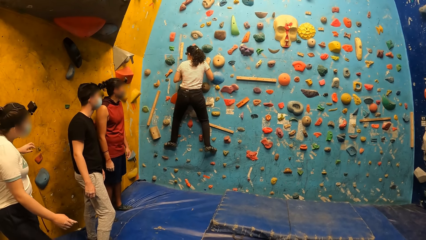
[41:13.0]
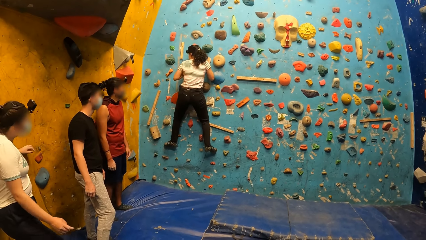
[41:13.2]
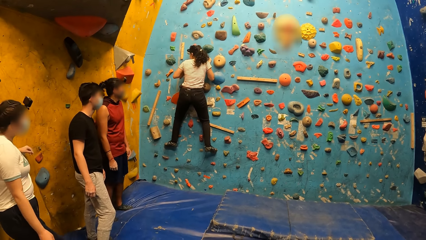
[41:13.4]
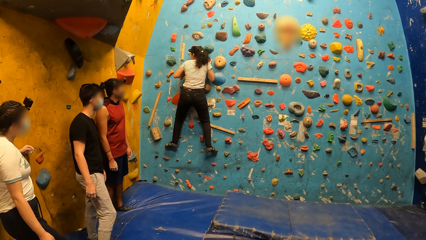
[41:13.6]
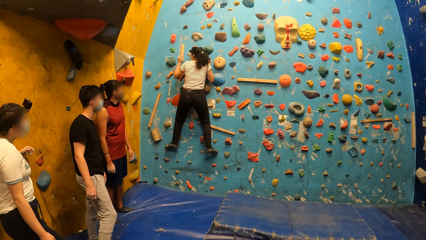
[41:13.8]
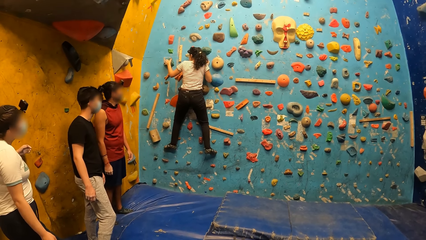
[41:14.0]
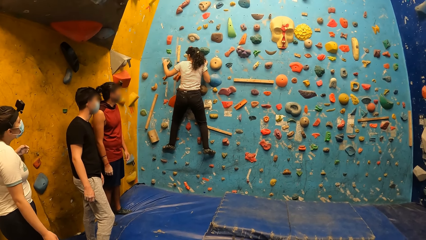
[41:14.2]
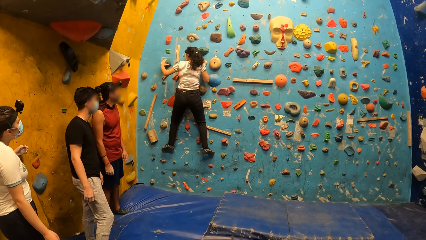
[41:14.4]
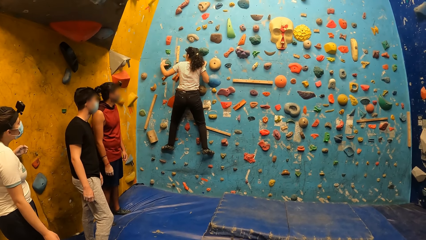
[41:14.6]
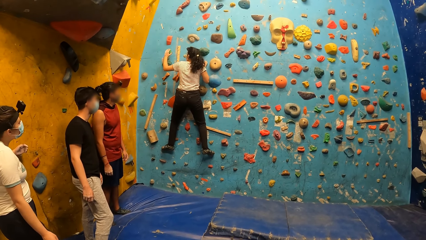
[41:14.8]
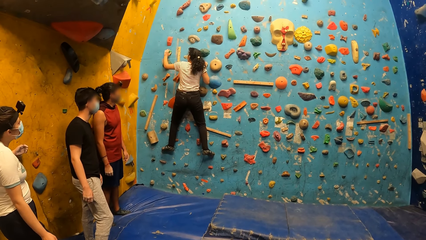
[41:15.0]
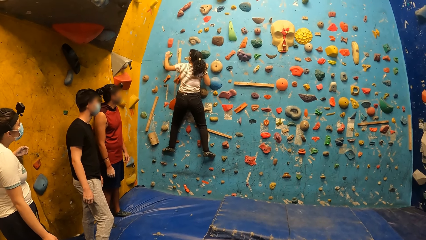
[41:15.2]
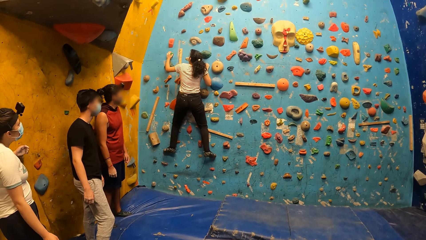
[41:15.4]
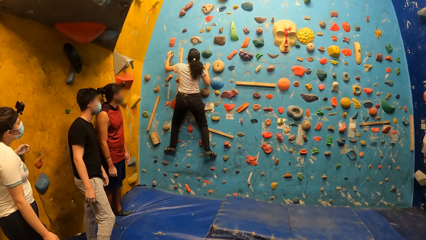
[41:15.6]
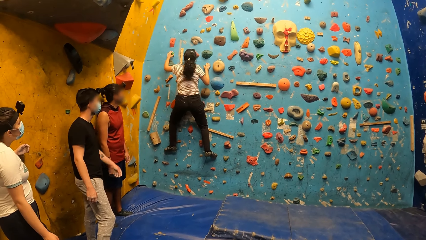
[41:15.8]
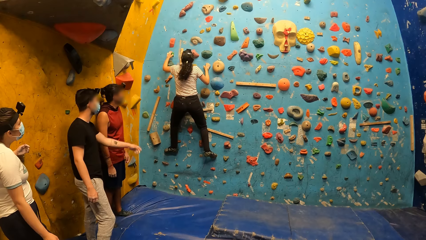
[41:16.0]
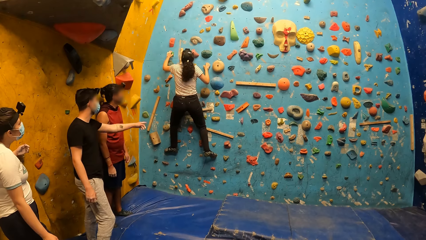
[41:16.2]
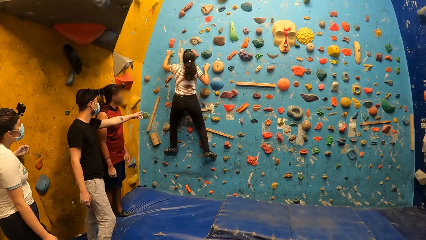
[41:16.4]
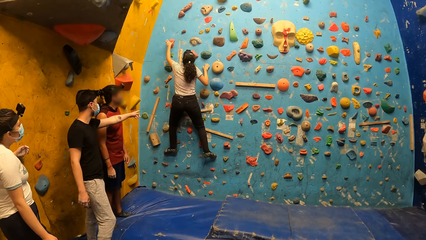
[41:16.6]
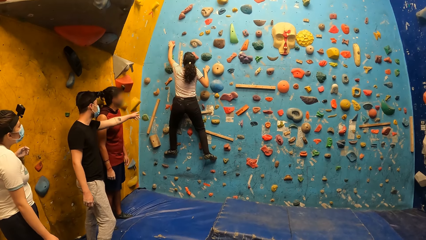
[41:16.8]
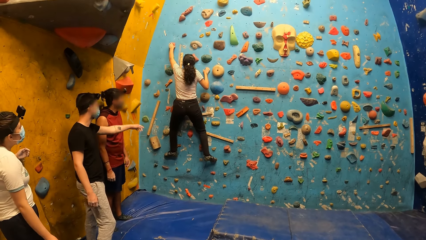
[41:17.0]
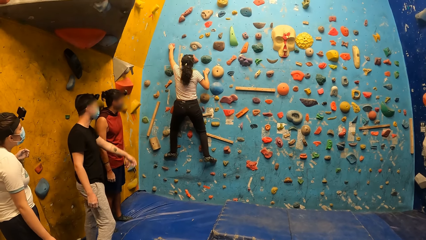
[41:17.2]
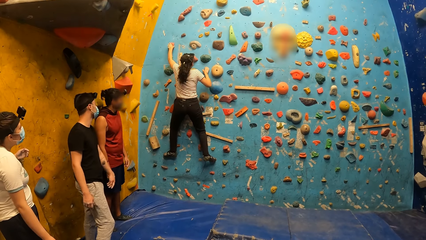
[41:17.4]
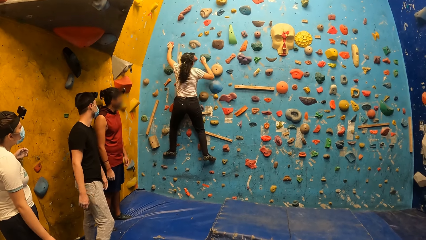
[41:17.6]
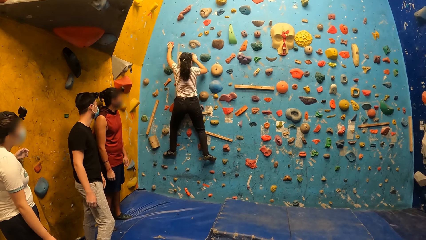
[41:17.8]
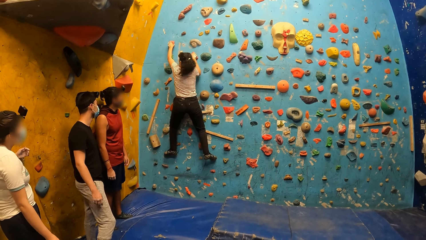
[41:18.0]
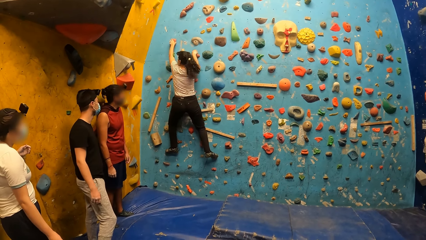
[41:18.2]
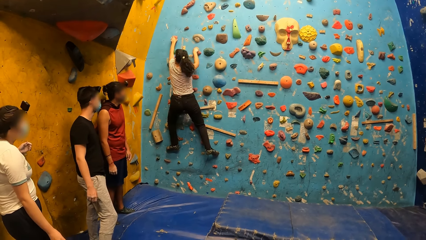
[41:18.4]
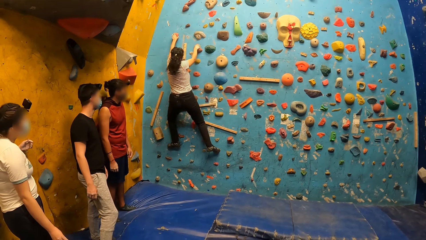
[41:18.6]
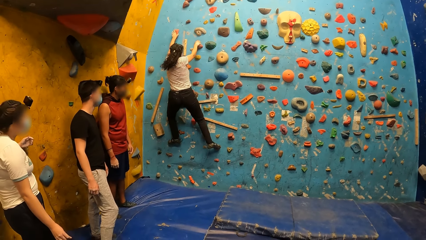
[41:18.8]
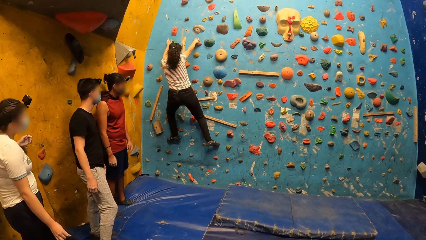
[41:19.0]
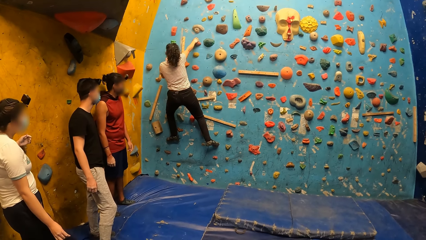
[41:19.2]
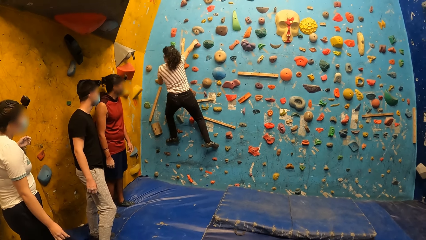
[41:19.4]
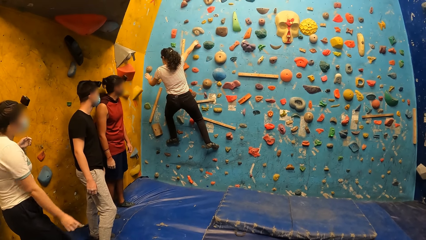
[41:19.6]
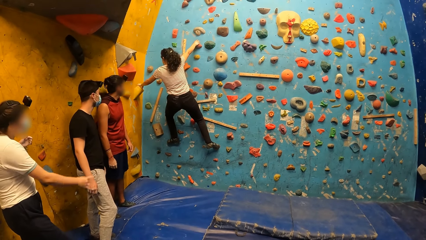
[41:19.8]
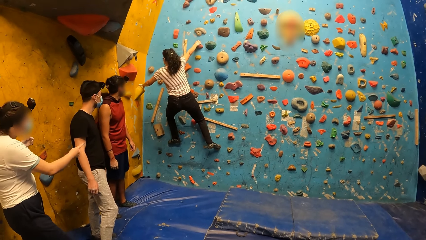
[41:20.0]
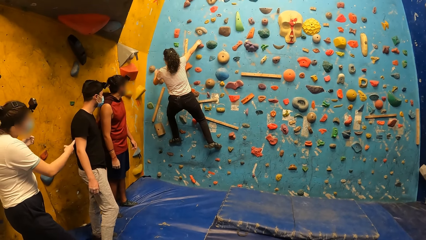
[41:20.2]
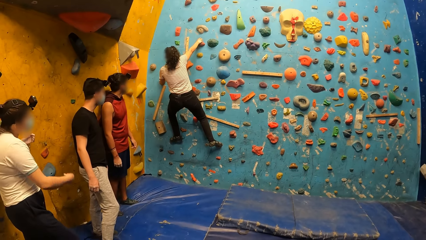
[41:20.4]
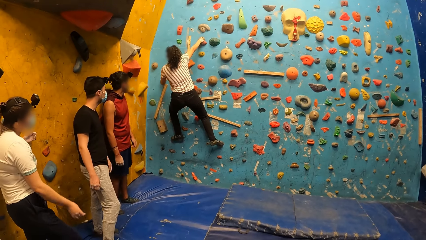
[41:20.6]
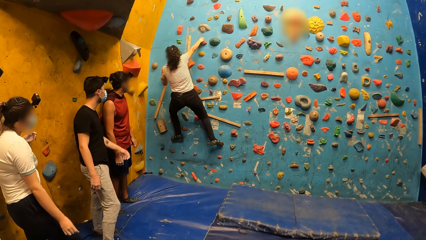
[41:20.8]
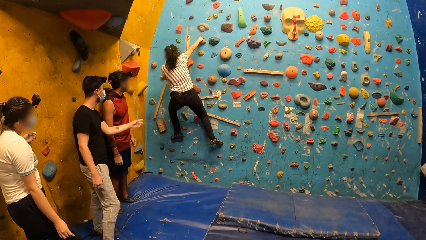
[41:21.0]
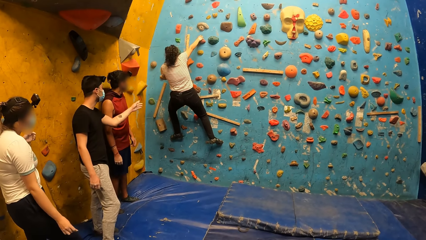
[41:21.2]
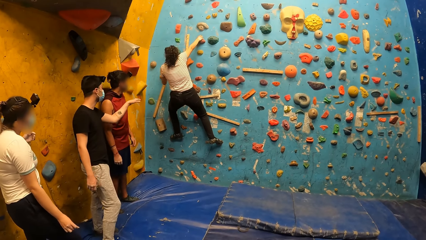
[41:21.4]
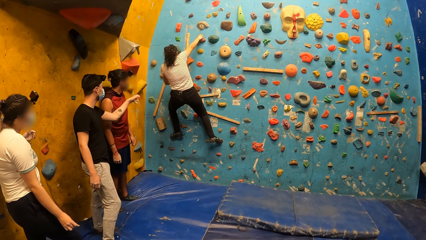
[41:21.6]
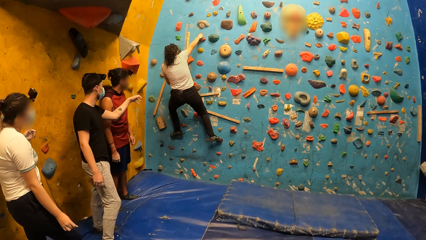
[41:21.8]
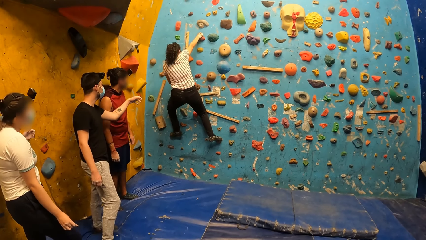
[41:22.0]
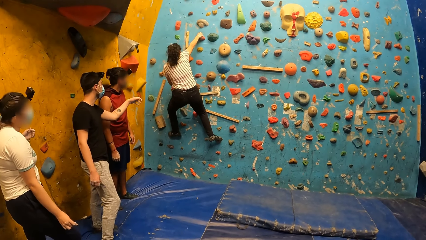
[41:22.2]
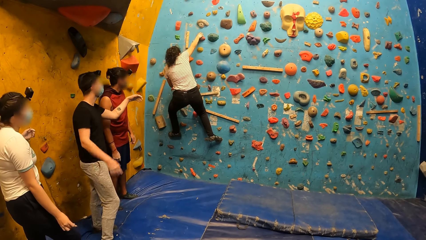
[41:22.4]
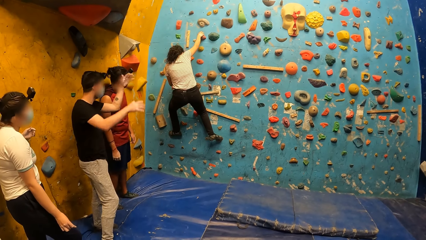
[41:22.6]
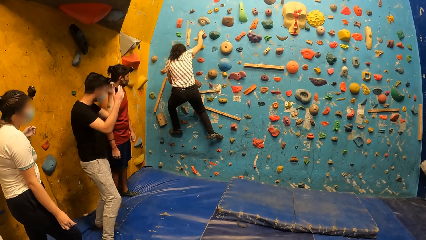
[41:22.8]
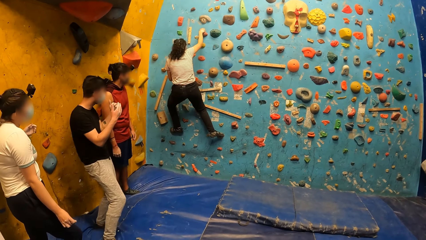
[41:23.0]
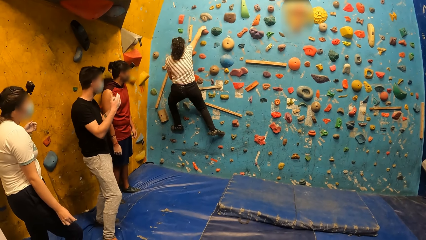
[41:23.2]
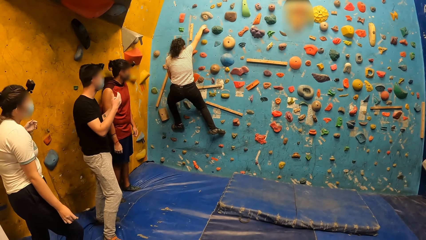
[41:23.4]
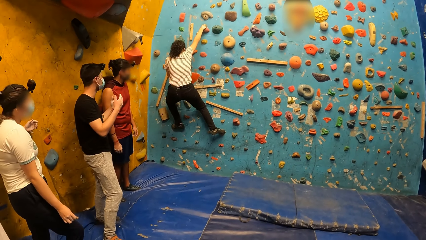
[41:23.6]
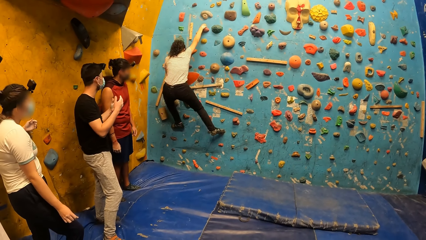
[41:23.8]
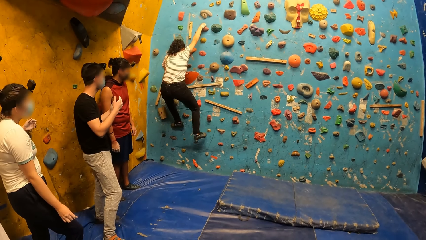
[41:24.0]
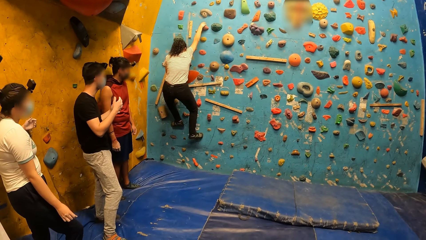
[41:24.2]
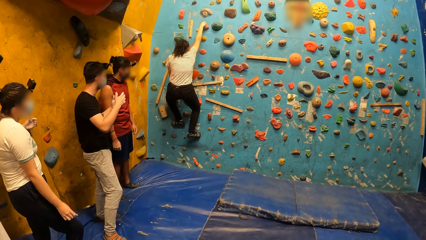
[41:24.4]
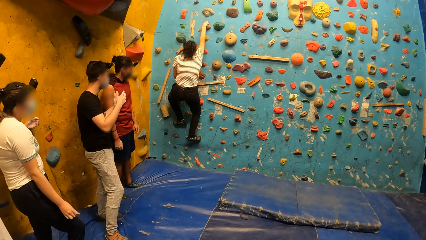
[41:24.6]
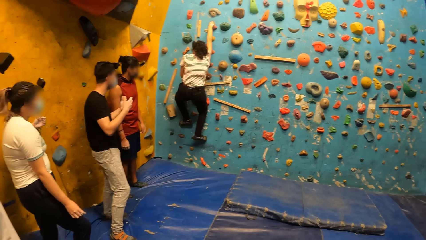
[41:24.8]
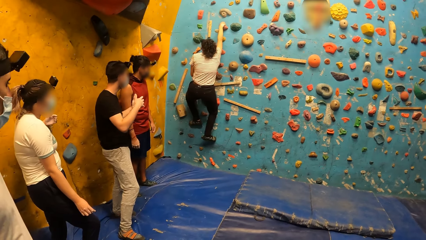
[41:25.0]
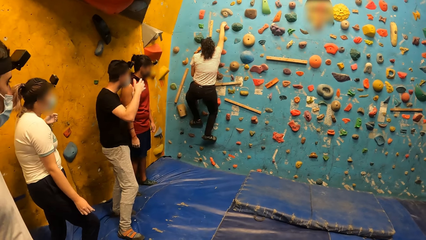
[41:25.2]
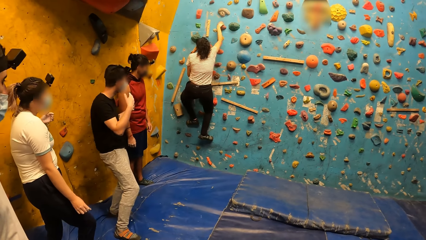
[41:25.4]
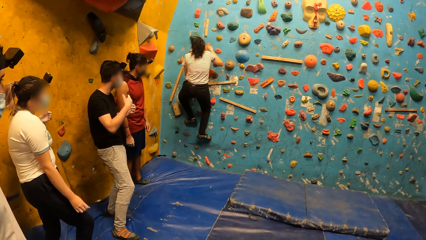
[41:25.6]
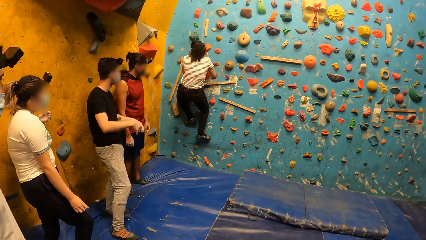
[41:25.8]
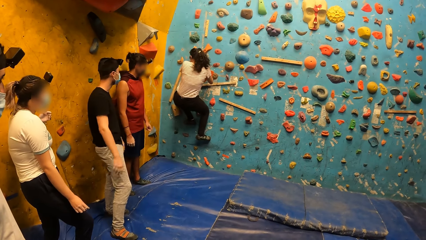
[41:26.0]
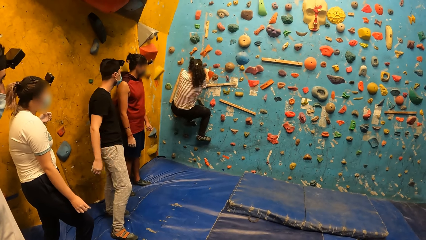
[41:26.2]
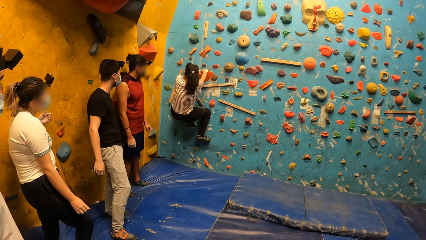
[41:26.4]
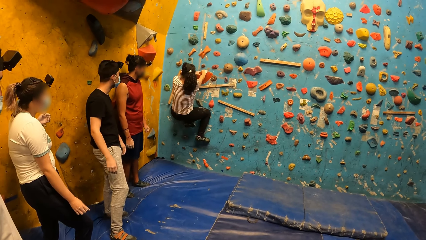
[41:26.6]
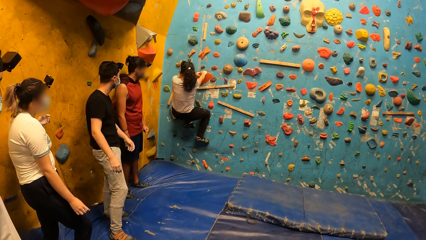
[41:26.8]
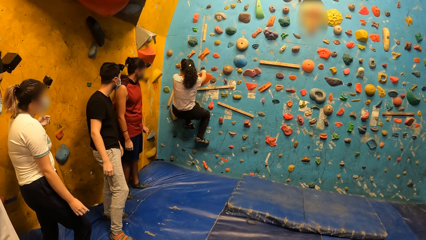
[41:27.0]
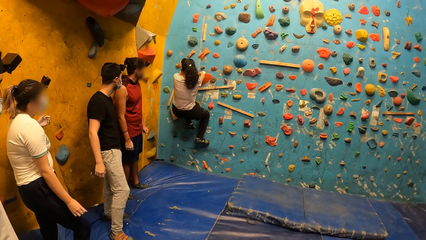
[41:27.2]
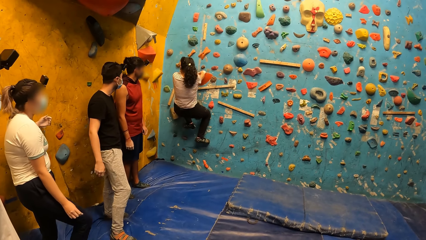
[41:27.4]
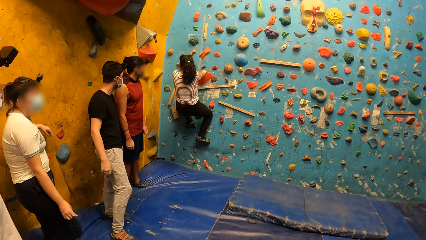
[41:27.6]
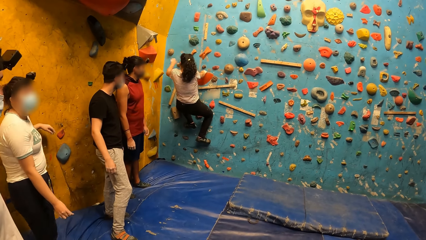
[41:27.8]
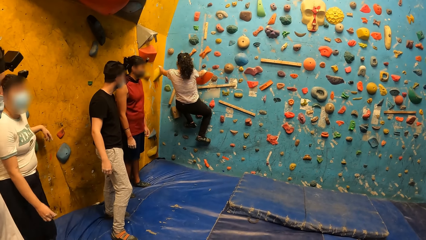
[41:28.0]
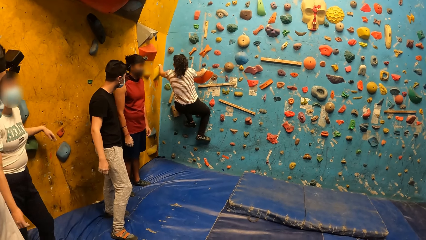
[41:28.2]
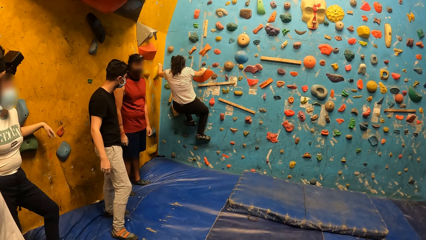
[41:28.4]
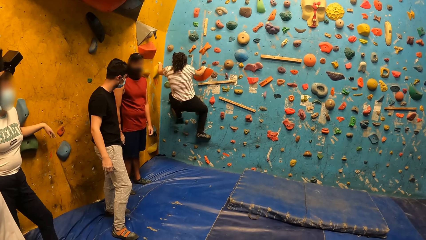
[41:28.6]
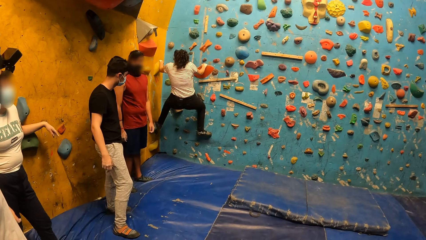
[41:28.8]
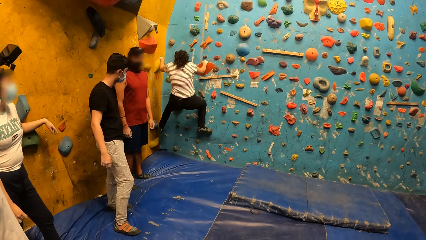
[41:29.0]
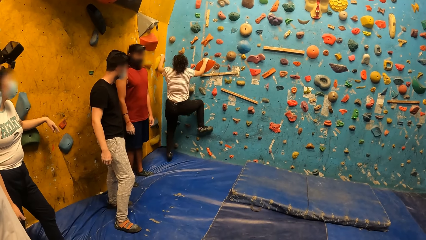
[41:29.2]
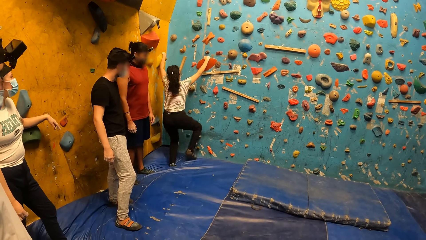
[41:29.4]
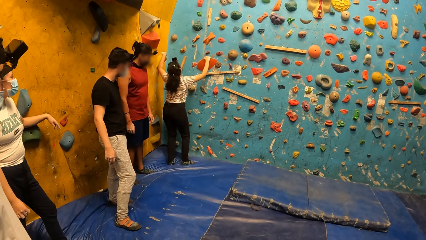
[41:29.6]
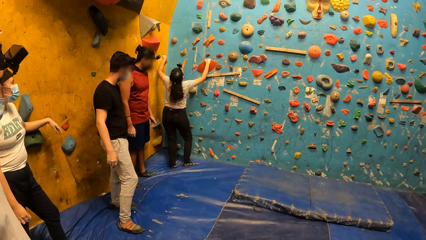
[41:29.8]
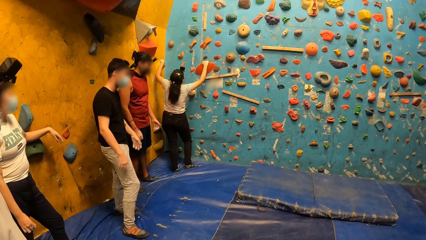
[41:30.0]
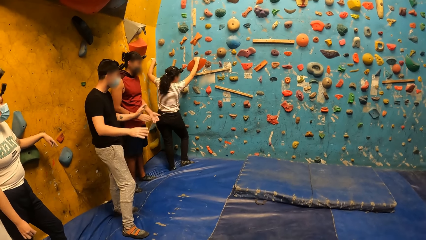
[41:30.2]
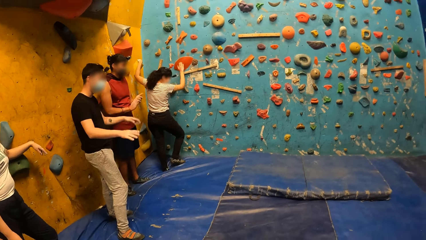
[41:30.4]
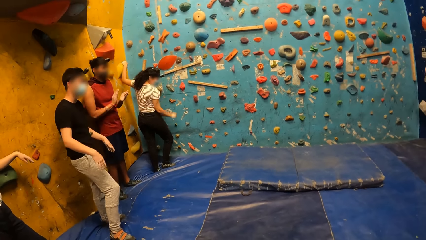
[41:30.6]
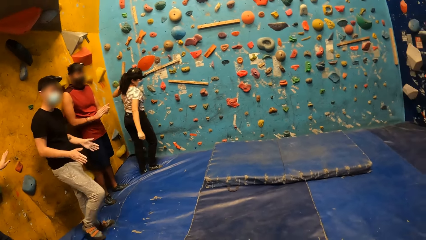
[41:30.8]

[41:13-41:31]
The man gestures with his left hand. The woman holds the crimp with her right hand. The woman places her left hand on the crimp. The man moves his body. The woman jumps down from the bouldering wall. Another man claps his hands. The woman removes her right hand from the crimp on the bouldering wall.
